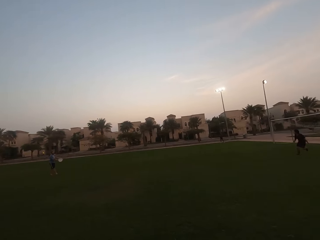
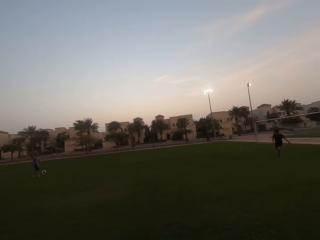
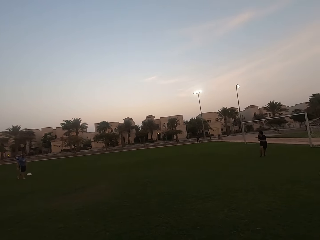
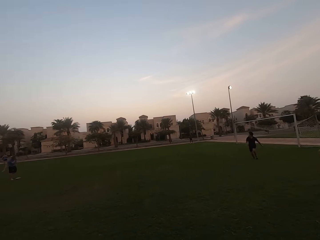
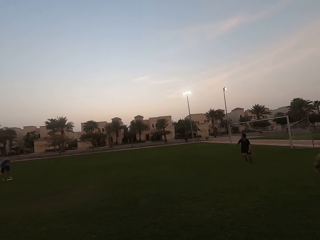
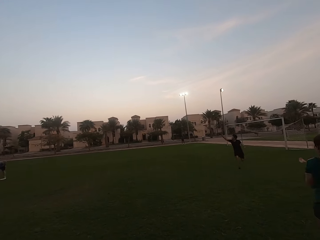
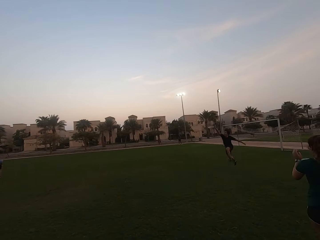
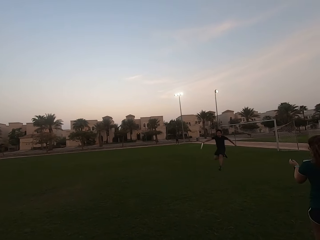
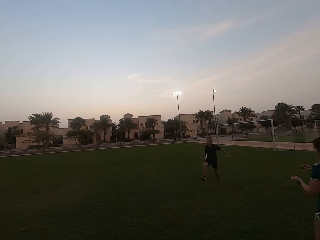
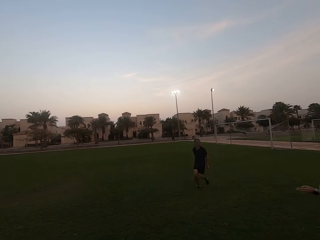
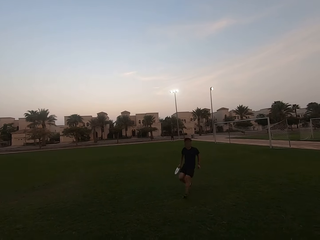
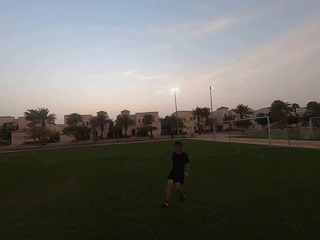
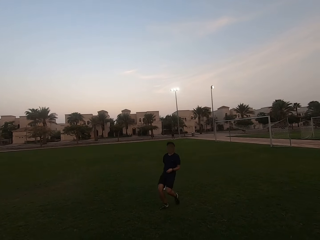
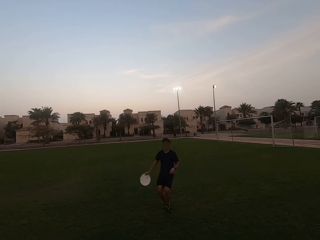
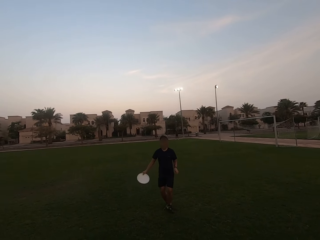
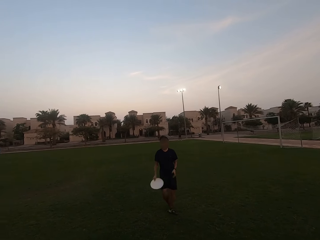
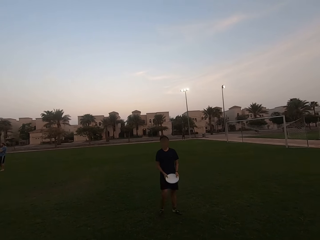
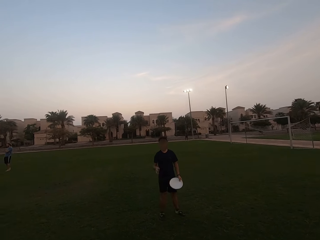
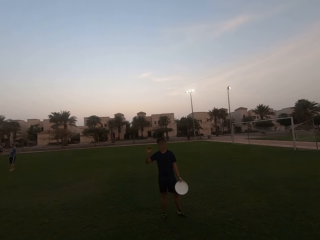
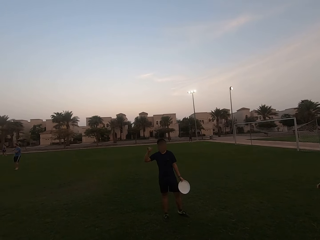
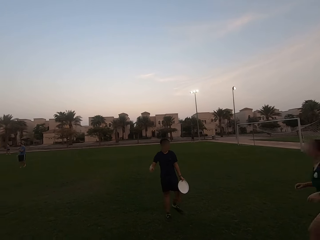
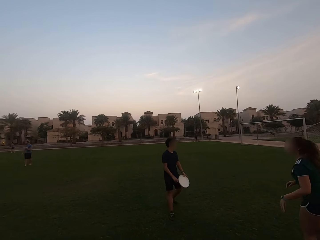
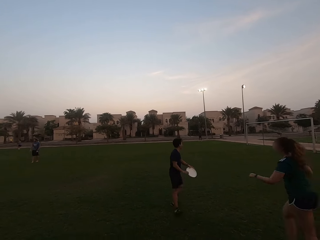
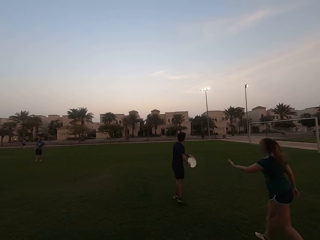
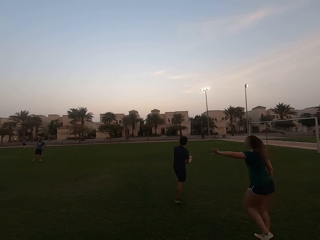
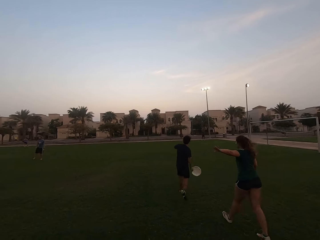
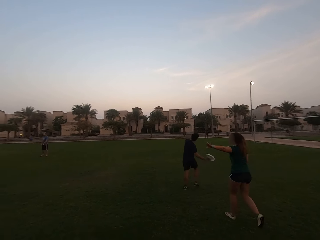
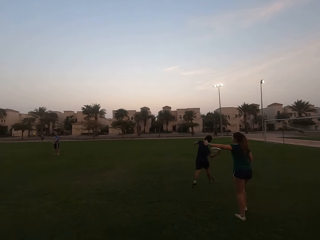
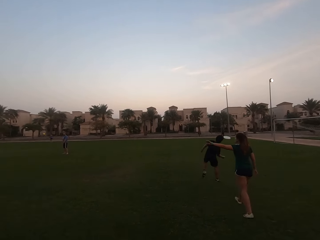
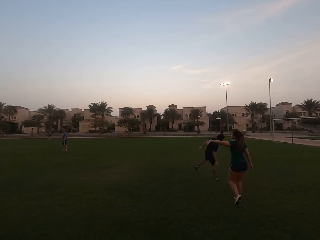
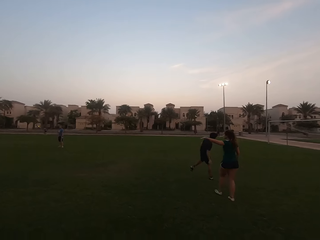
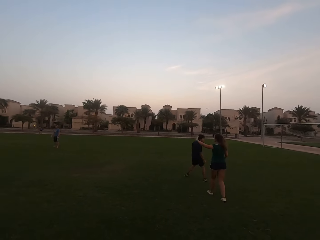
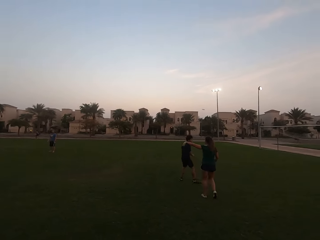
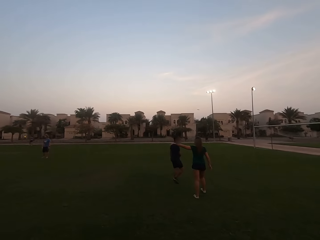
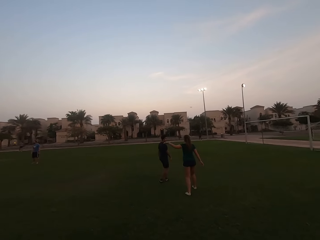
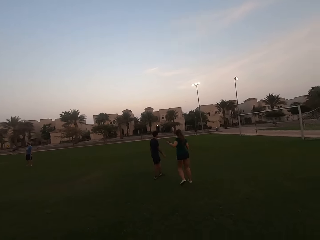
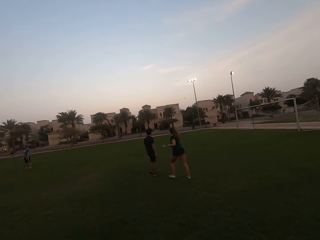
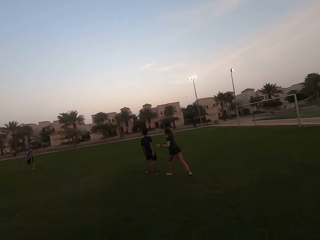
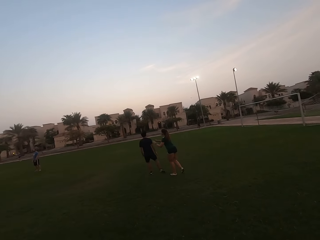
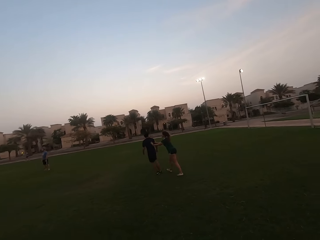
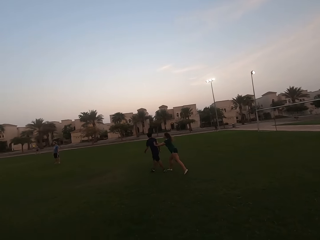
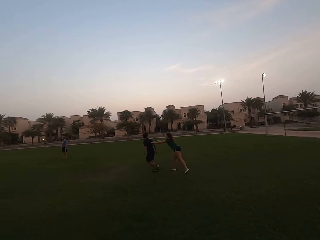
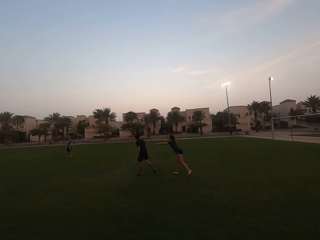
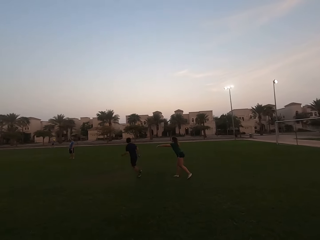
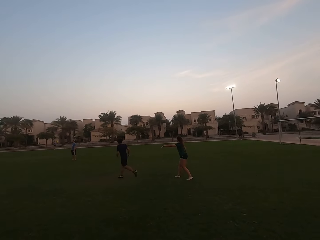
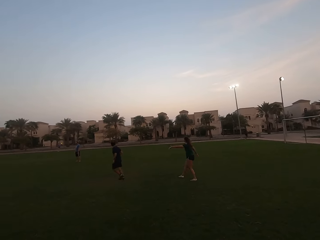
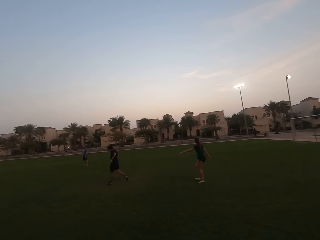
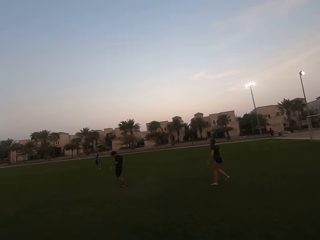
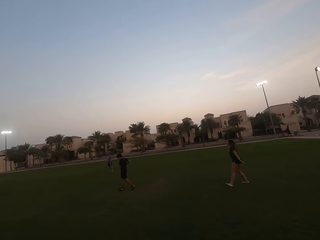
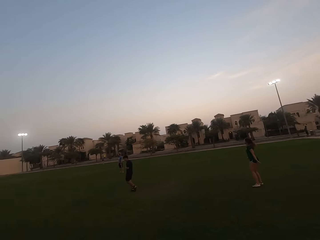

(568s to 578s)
The camera wearer looks right. A man runs and catches a frisbee. Another man converses with the camera wearer. The first man throws the frisbee. A woman walks. The woman pushes the first man.

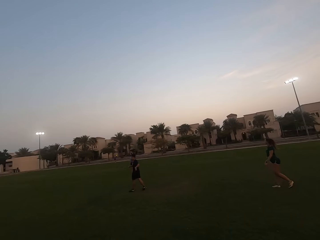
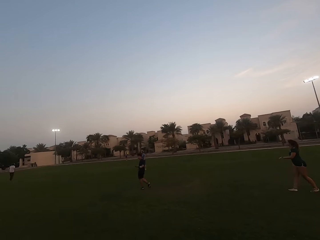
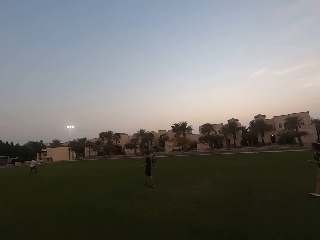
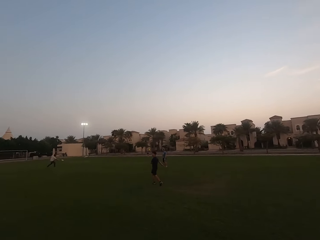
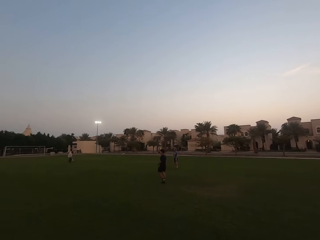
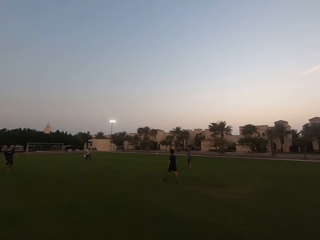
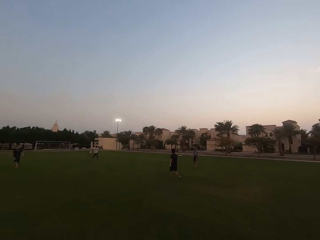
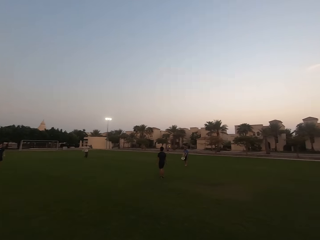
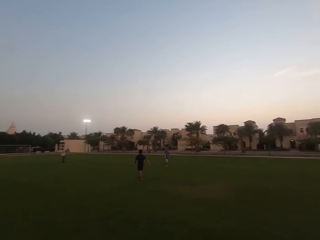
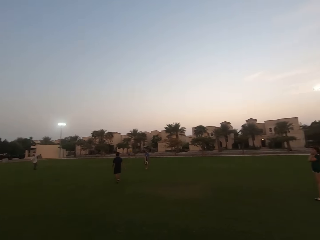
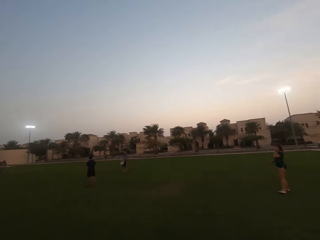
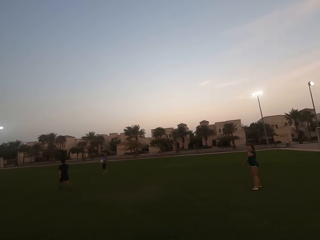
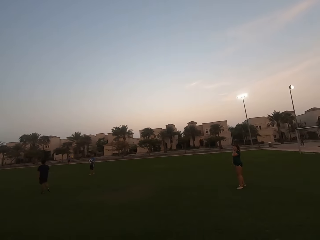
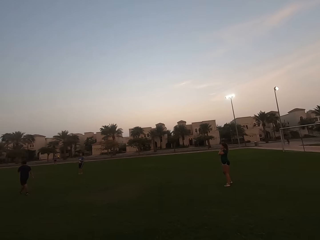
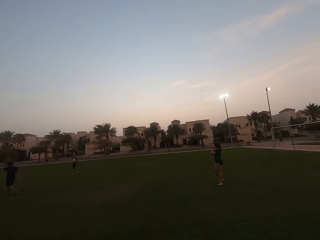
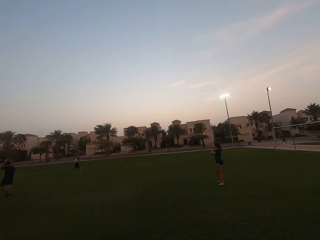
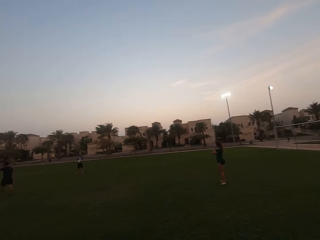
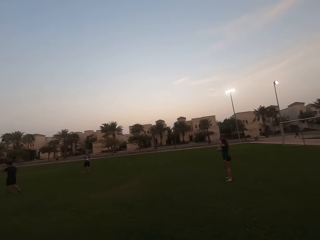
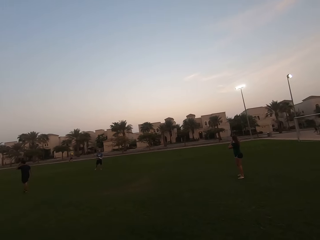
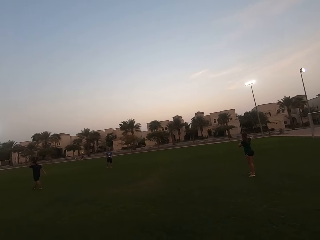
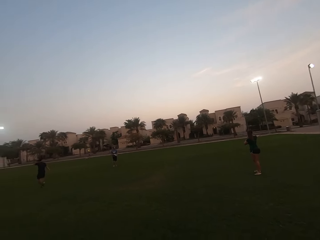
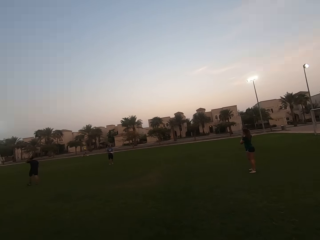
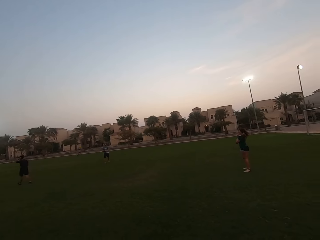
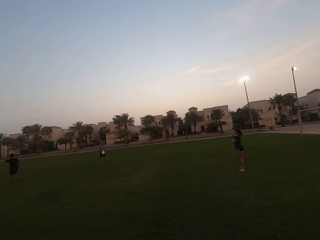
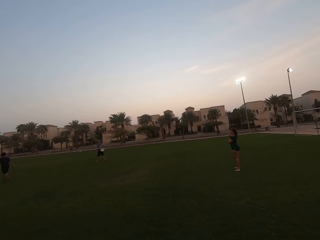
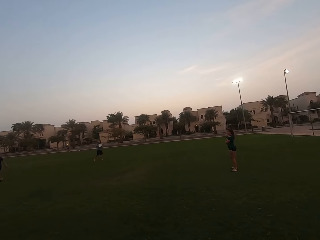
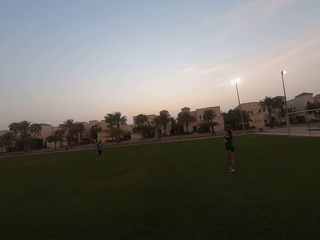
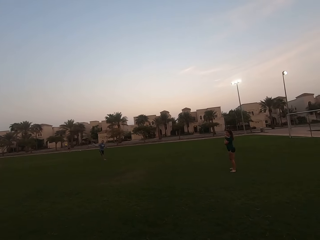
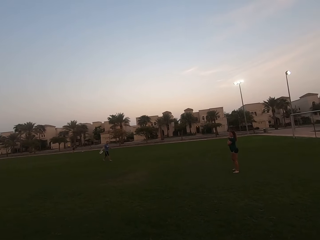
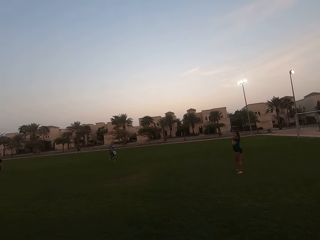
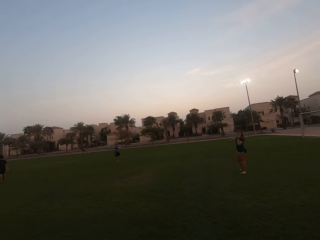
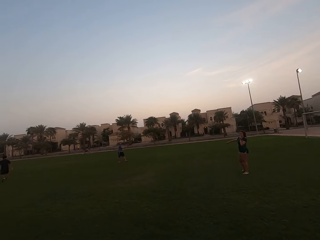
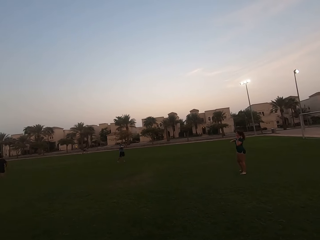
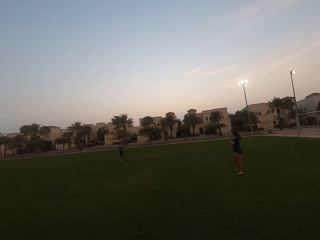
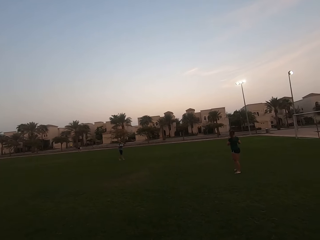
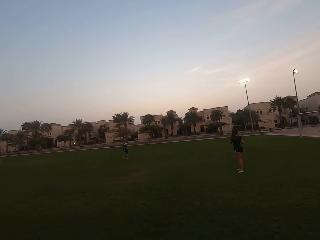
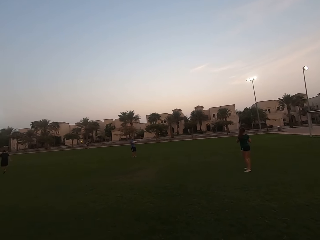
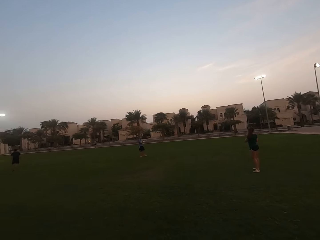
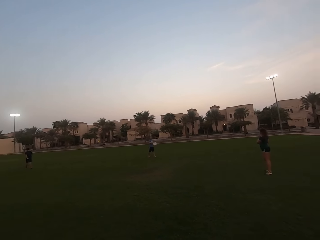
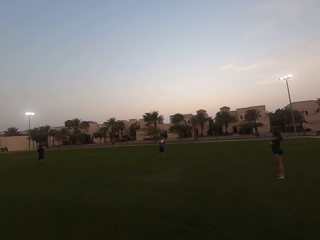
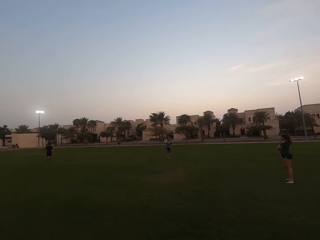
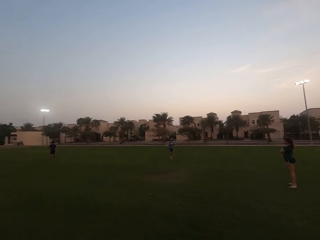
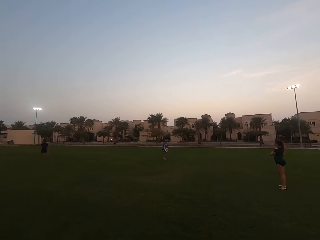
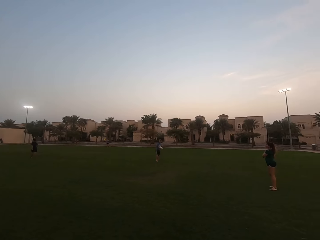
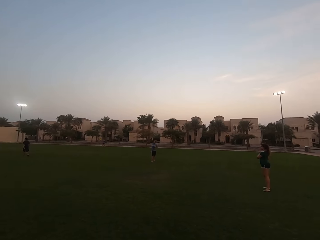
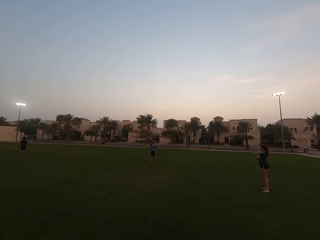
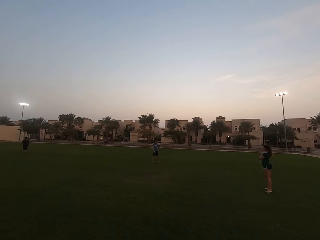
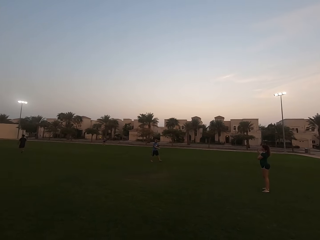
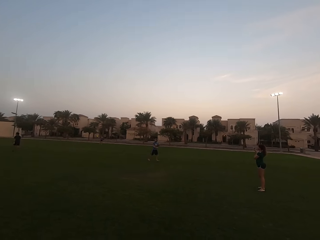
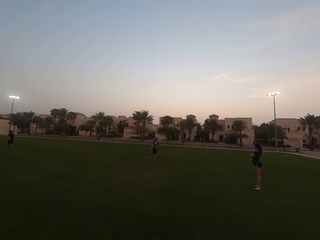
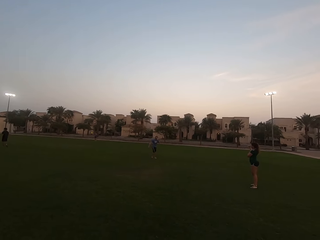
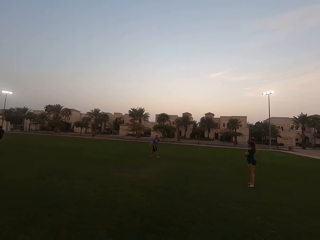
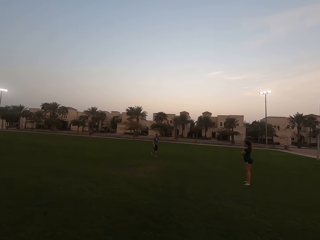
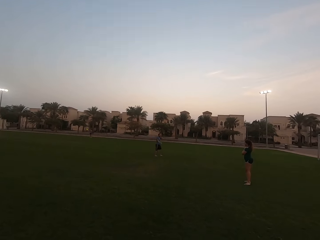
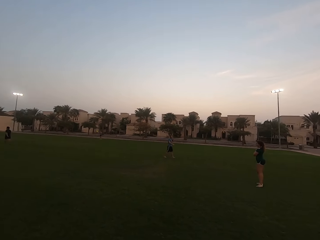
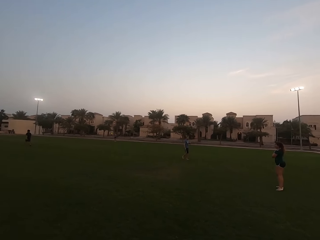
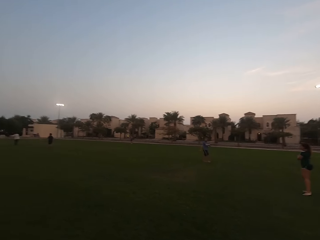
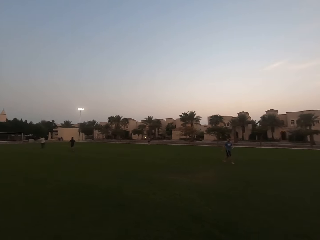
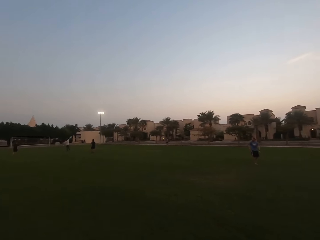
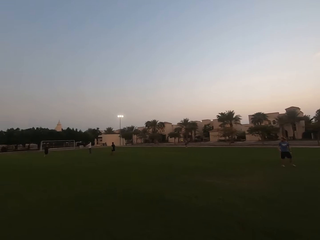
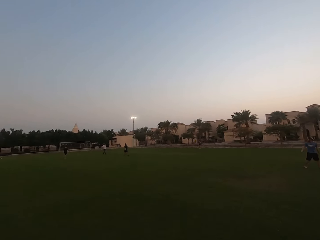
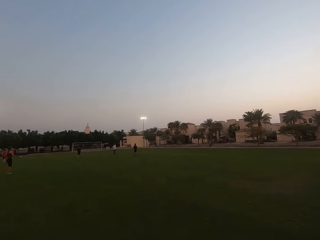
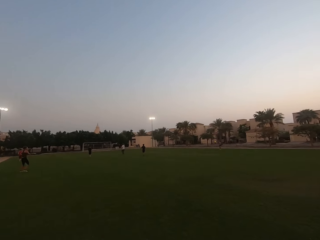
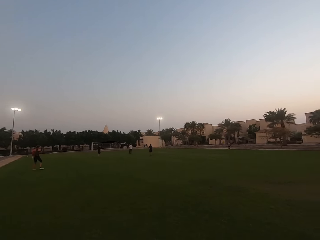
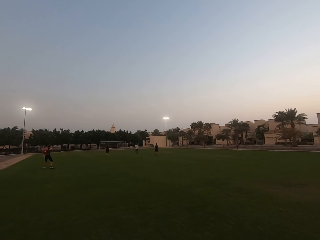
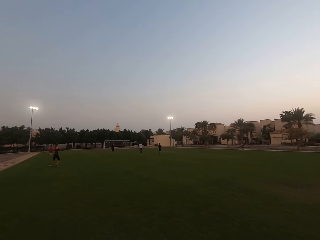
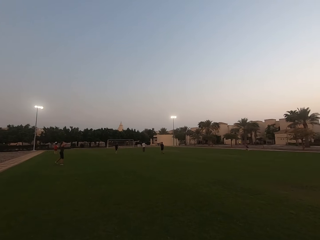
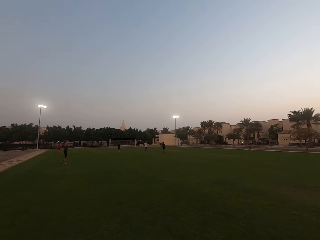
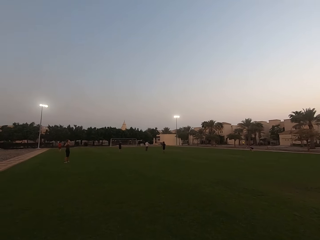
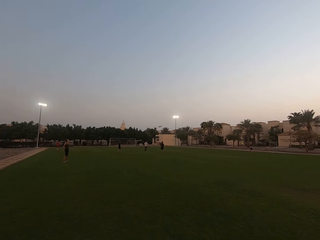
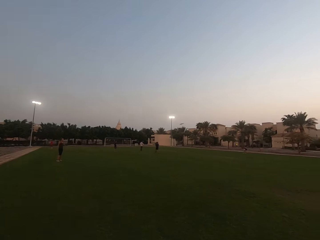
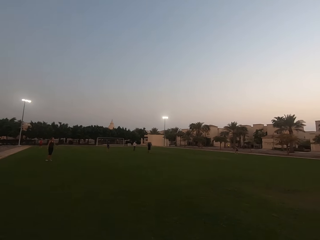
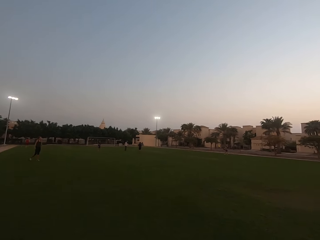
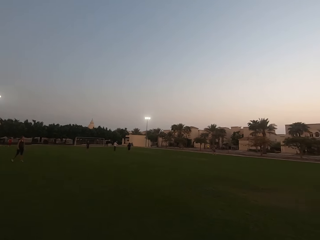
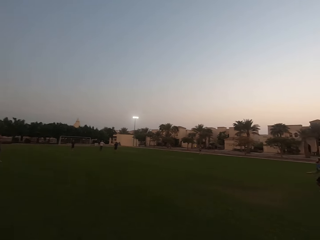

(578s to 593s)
A man catches a frisbee. The camera wearer looks forward. Another man catches the frisbee. A third man walks. The camera wearer looks right. A woman stands. The second man throws the frisbee and walks. The camera wearer looks forward. Another woman throws the frisbee.
